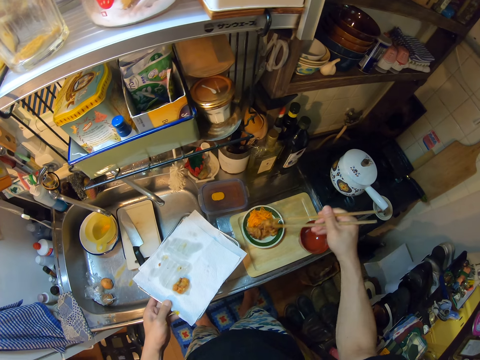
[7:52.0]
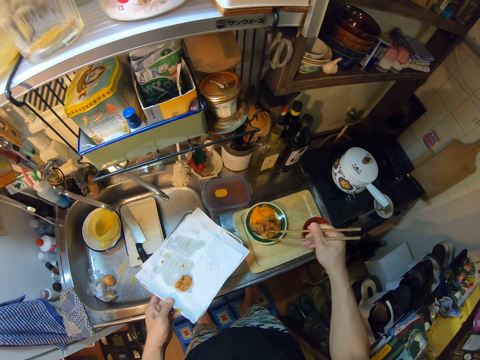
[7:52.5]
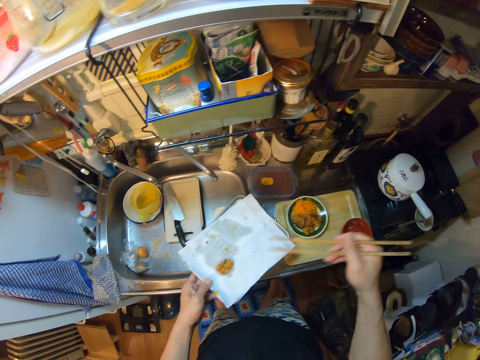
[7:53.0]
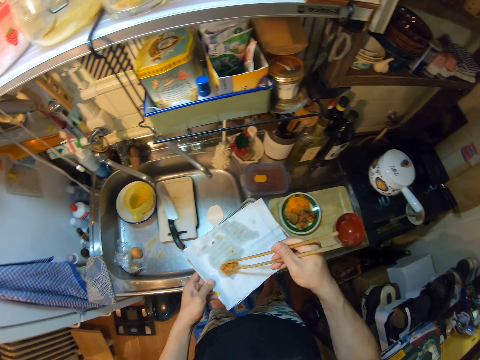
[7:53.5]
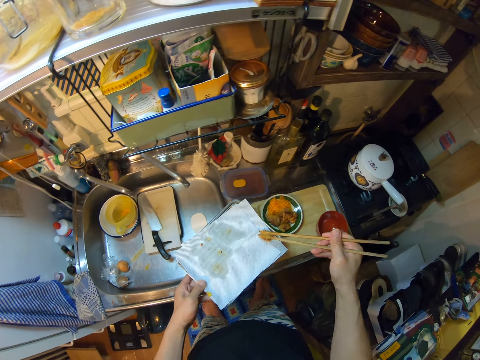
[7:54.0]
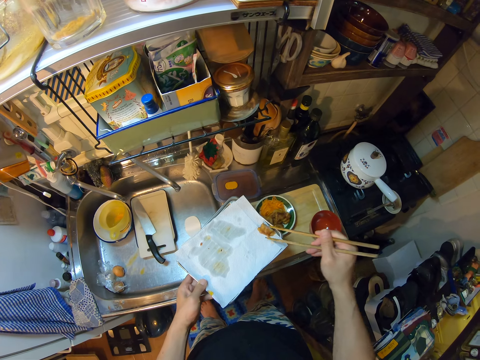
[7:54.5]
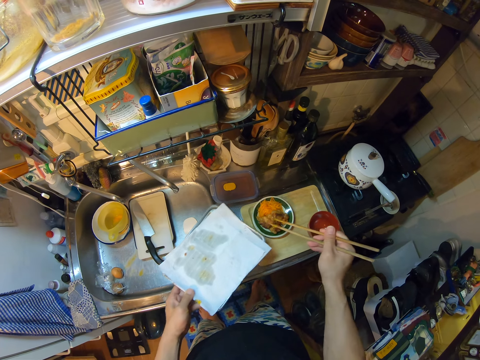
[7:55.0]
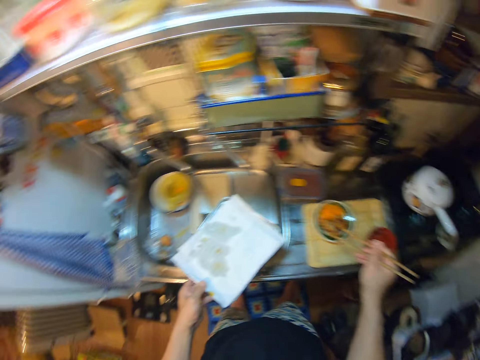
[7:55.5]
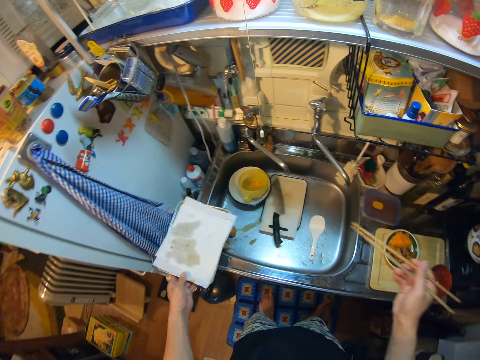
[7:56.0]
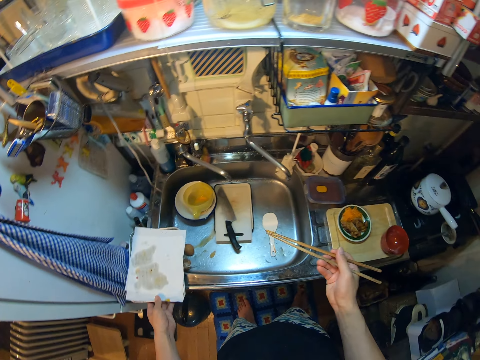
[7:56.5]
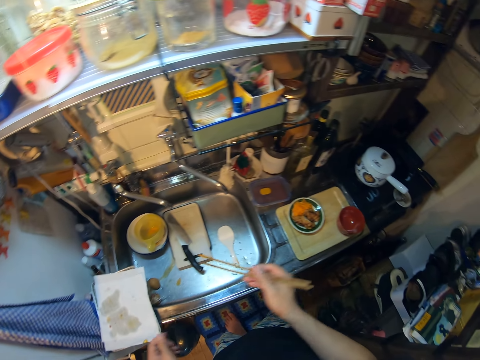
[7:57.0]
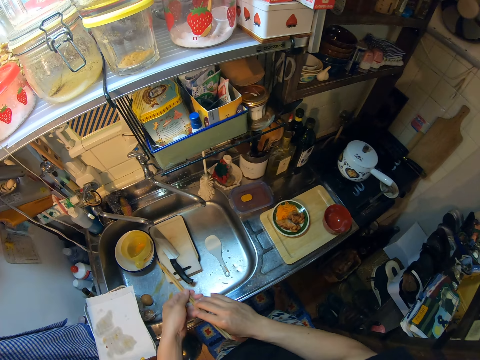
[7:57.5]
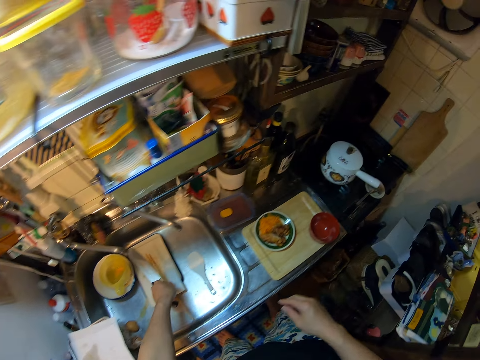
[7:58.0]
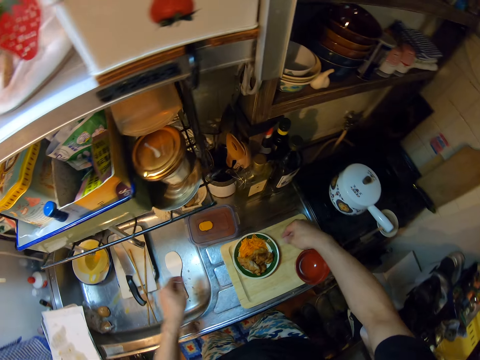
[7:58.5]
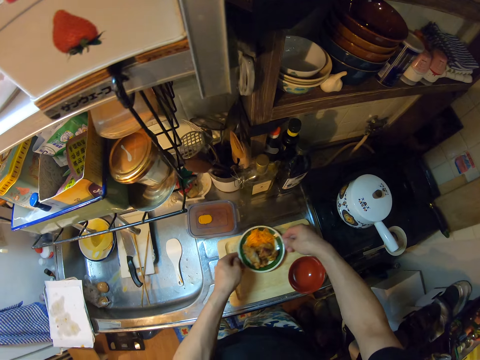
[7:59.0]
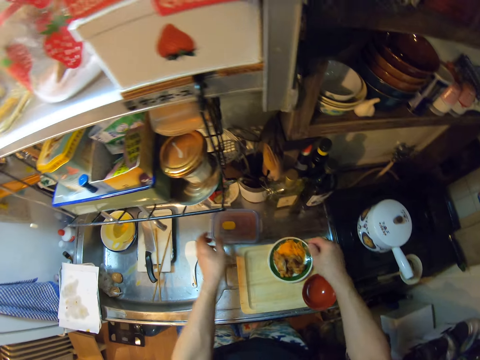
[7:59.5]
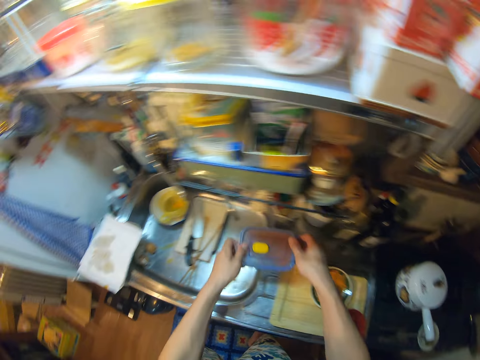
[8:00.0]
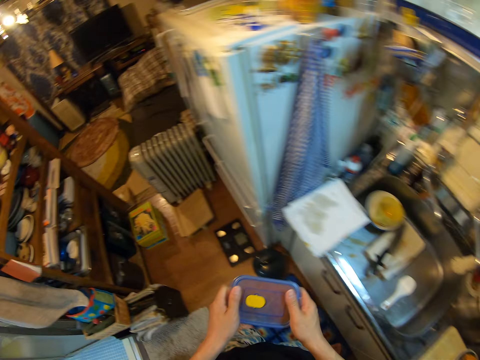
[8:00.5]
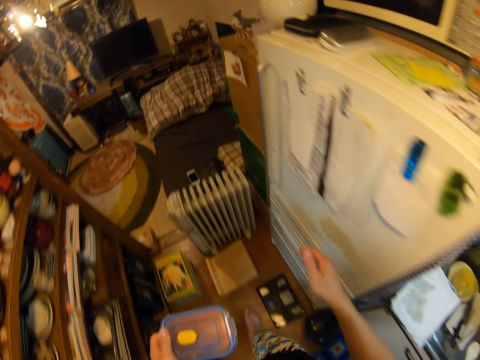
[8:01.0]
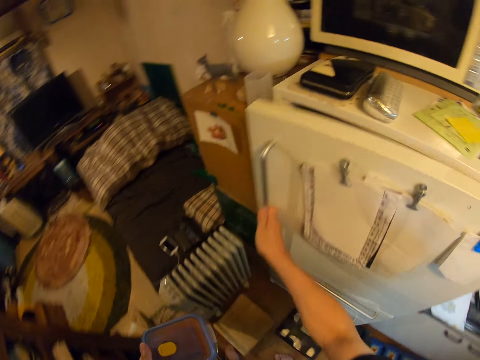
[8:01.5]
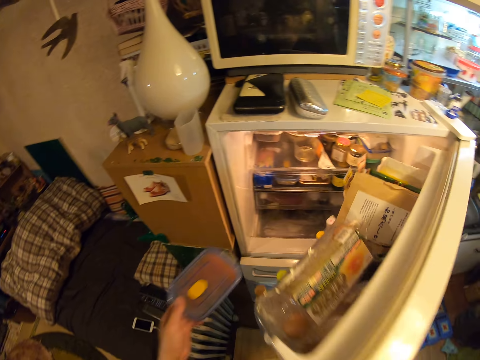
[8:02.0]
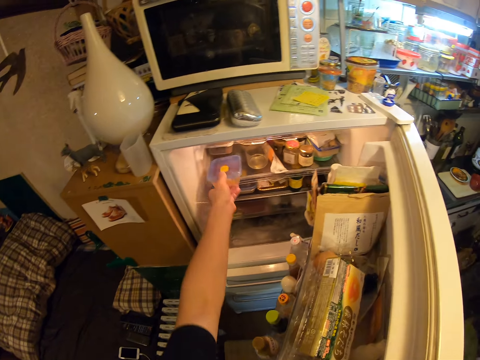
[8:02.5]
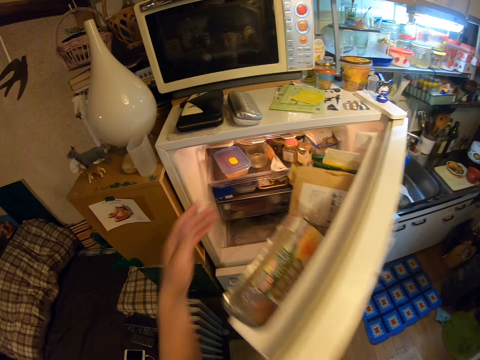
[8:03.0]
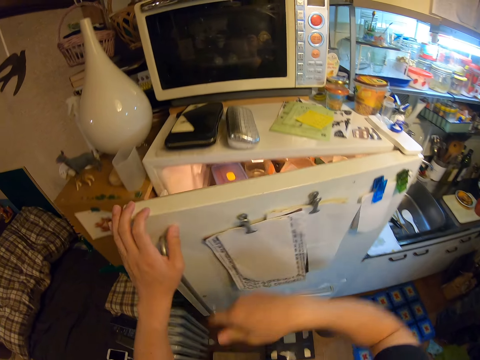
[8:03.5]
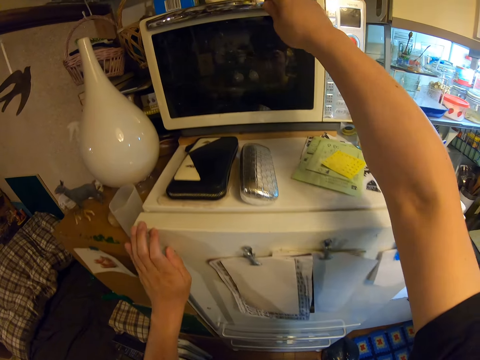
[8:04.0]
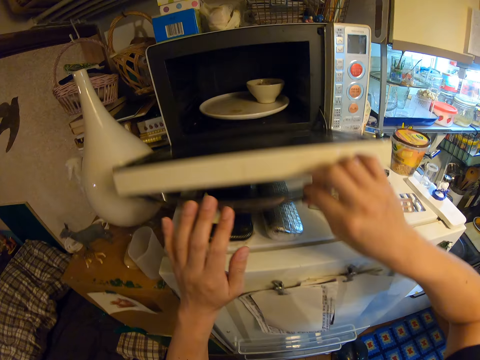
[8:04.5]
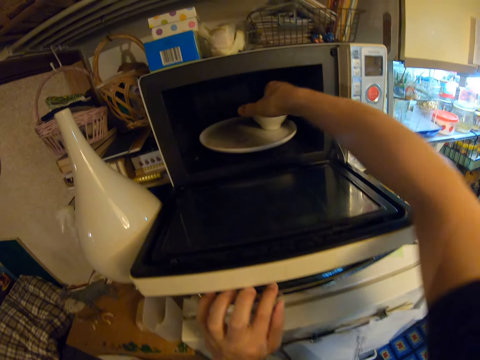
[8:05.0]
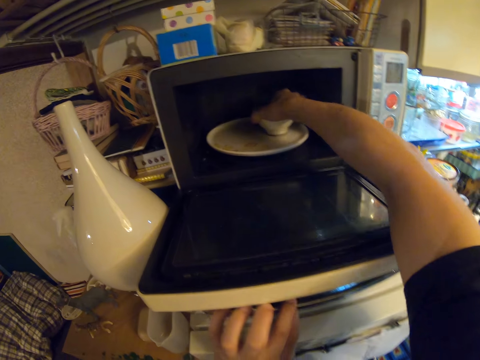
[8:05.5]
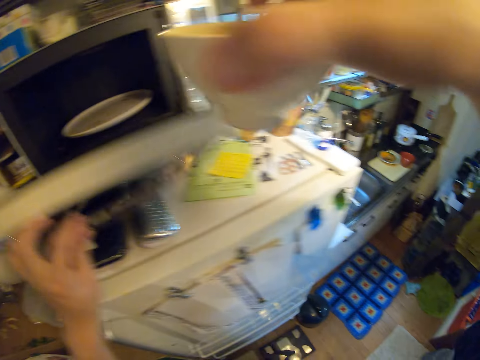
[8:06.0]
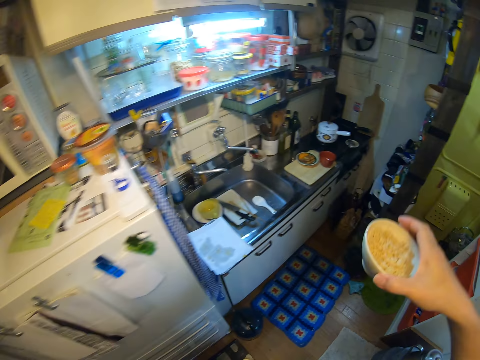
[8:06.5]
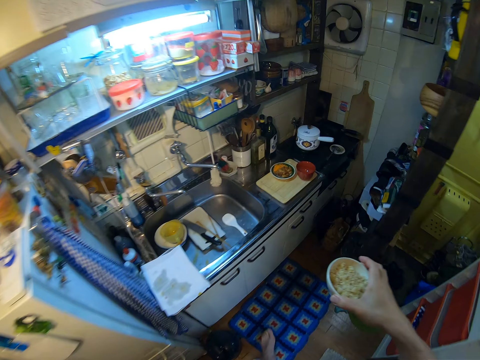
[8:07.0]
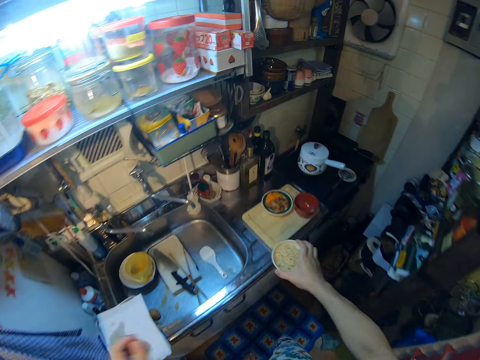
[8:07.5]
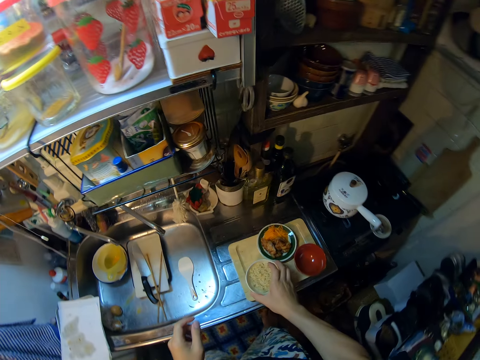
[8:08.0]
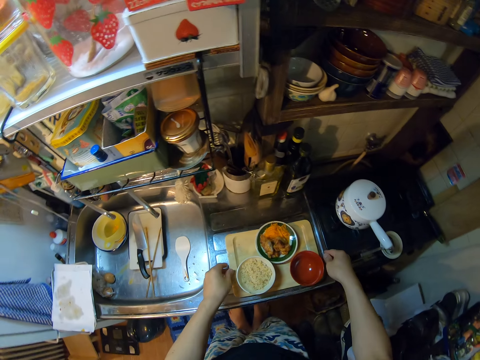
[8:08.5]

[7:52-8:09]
The camera wearer picks a meat on the tray with the chopsticks. She drops the meat on the chopsticks into the plate on the tray on the sink. She places the tray on the sink. She exchanges the hand holding the chopsticks. She puts the chopsticks in the sink. She moves the plate on the chopping board with both hands. She picks the container on the sink with both hands. She walks in the kitchen. She opens the fridge door. She puts the container in the fridge. She closes the fridge door. She opens the microwave with her right hand. She picks the plate with the pasta in the microwave with her right hand. She closes the microwave. She walks in the kitchen. She drops the plate on the tray on the sink. She moves the tray.

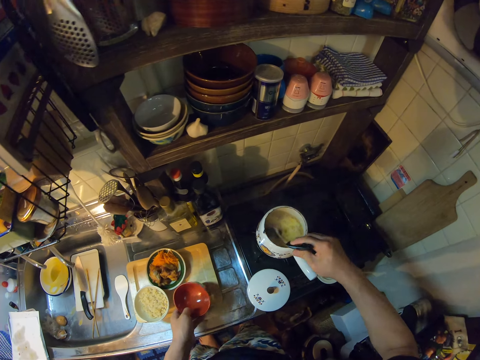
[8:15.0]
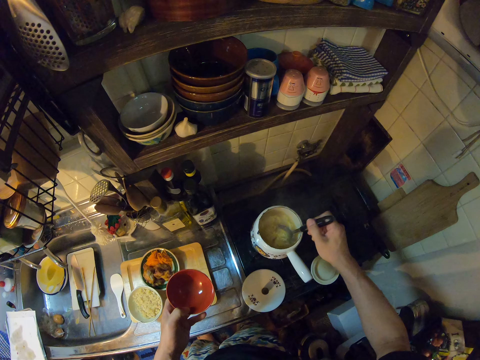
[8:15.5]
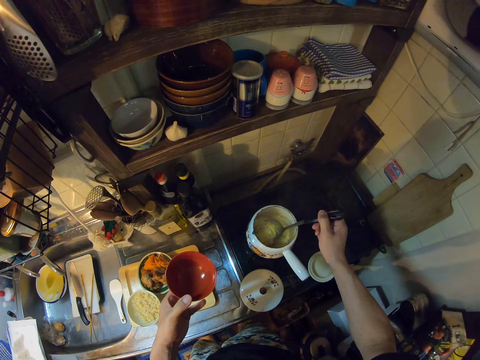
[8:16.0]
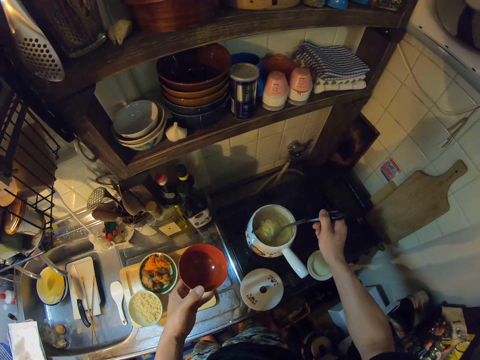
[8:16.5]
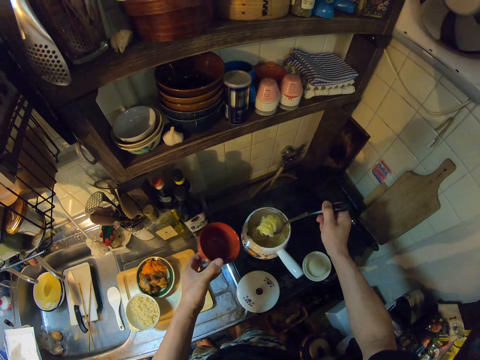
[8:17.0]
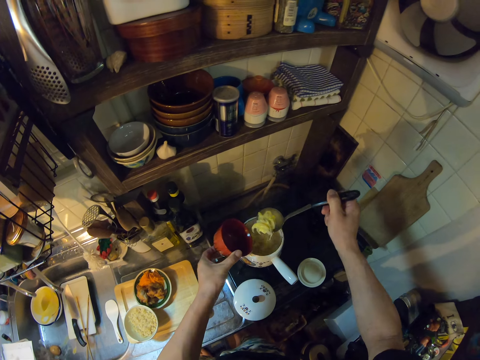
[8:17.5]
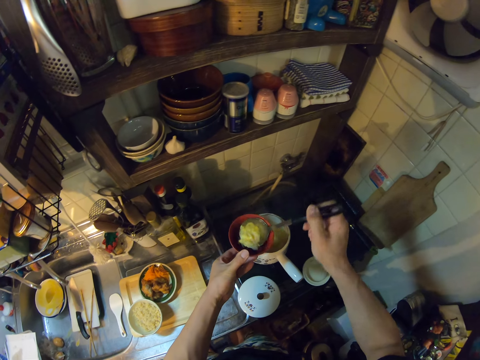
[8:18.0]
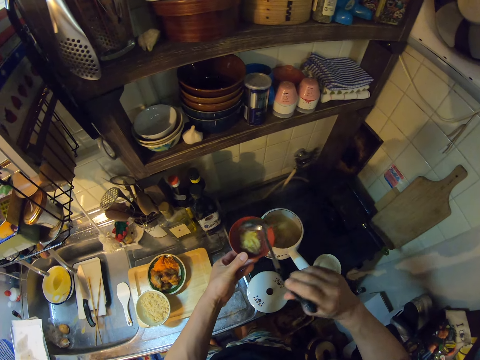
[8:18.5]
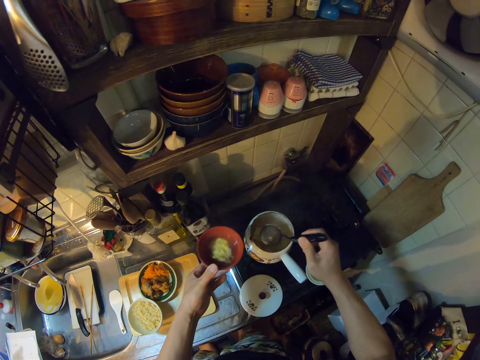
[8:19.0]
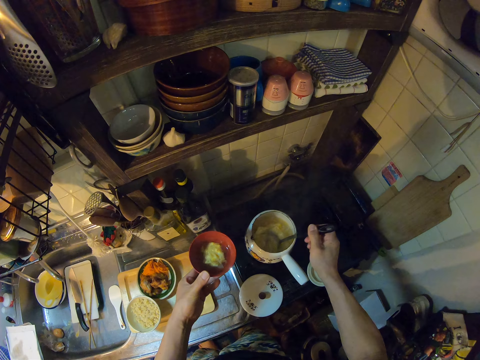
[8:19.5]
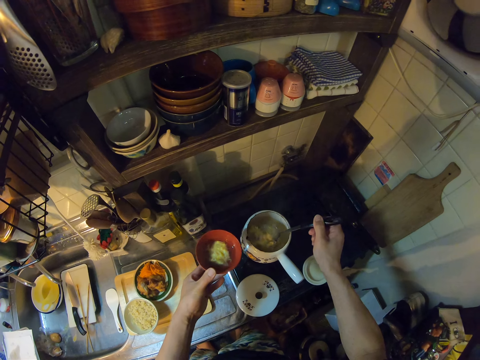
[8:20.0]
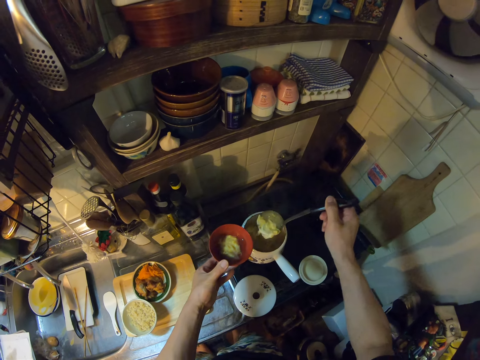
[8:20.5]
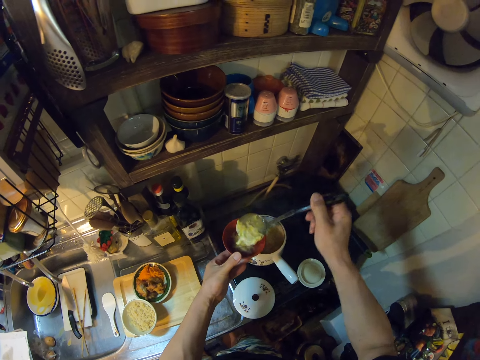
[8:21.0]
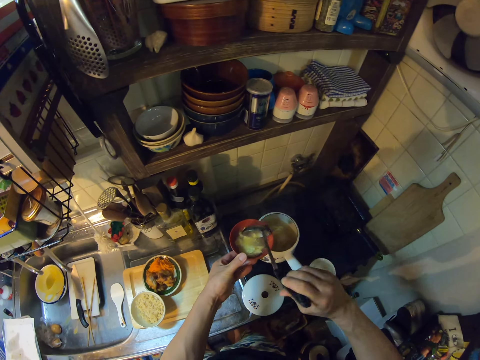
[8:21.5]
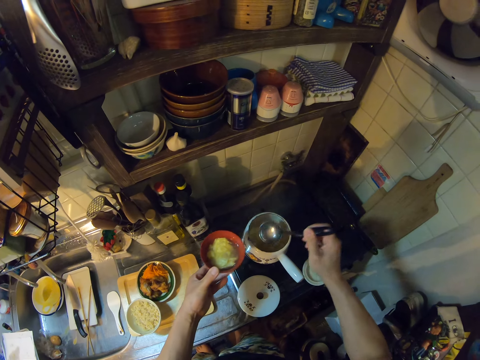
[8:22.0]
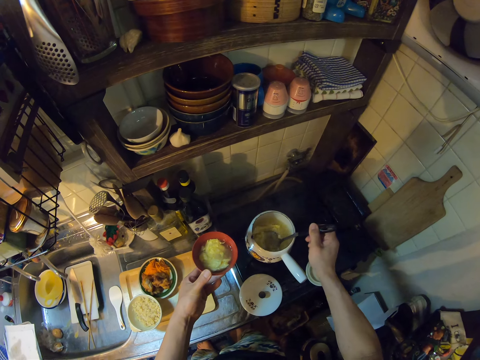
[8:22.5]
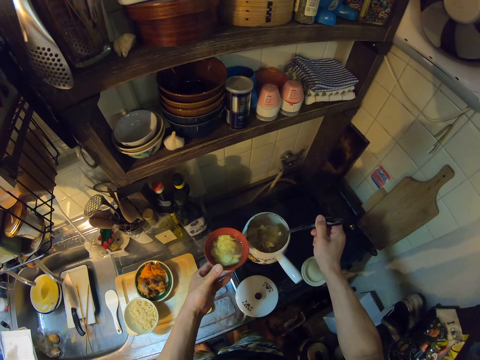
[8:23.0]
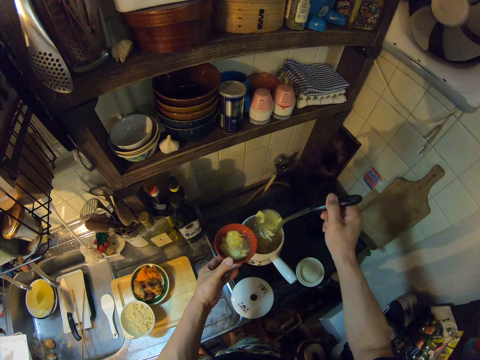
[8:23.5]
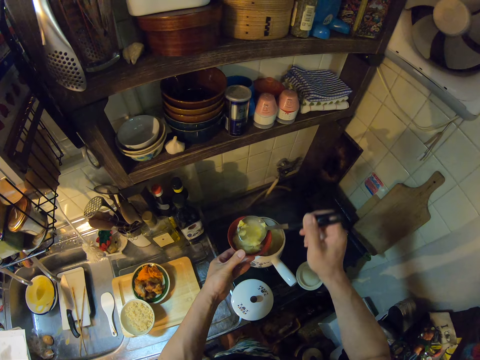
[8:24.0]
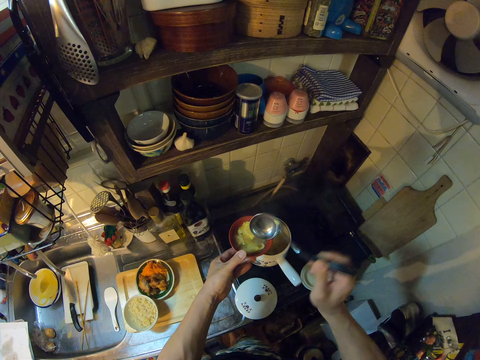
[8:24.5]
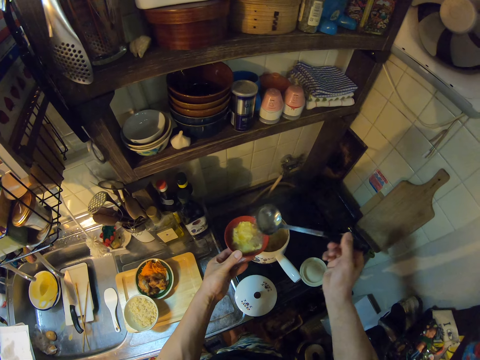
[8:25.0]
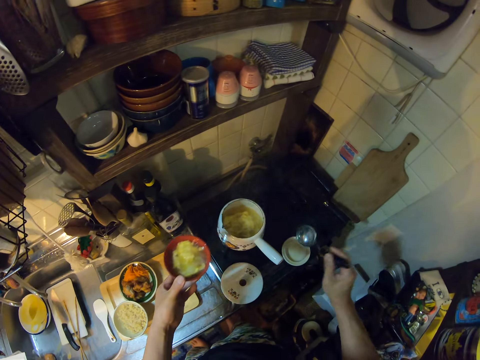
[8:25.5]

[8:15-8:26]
The camera wearer switches the spoon to her right hand. She picks the plate on the tray with her left hand. She stirs the potato batonnet soup. She scoops the soup in the pot with the spoon. She pours the soup into the plate. She scoops the soup in the pot with the spoon. She pours the soup into the plate. She scoops the soup in the pot with the spoon. She pours the soup into the plate. She puts the cooking spoon in a bowl.
